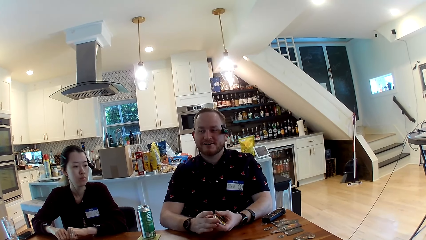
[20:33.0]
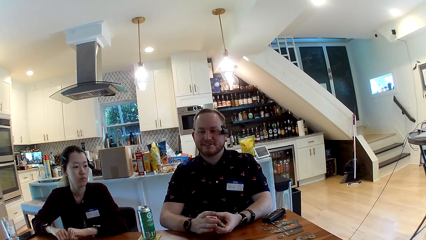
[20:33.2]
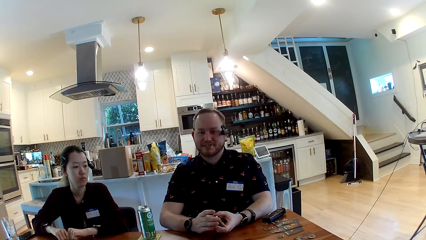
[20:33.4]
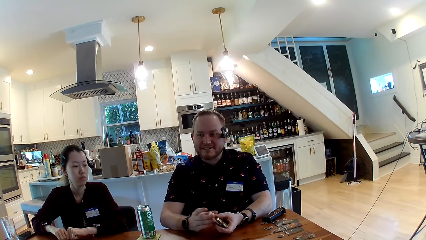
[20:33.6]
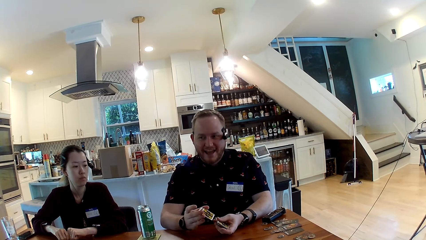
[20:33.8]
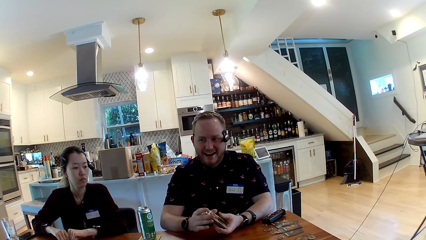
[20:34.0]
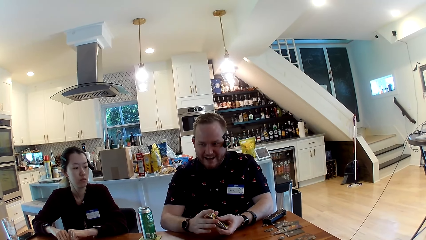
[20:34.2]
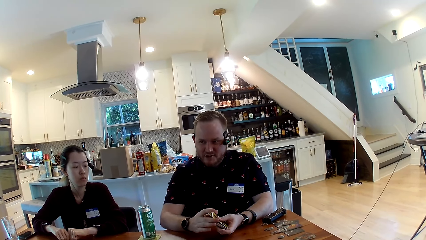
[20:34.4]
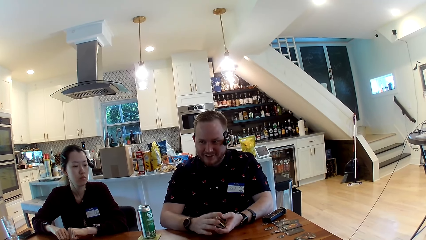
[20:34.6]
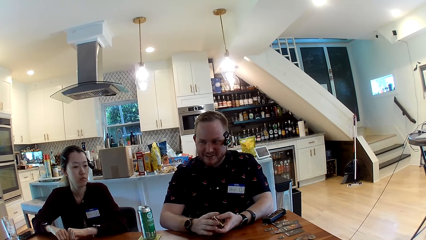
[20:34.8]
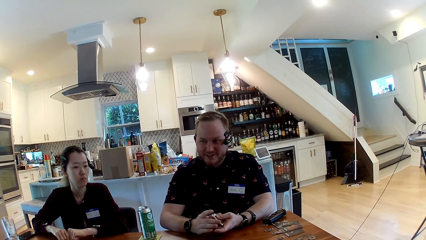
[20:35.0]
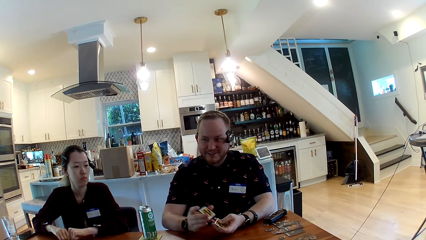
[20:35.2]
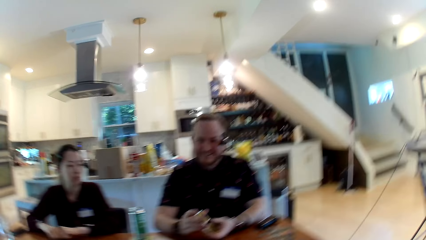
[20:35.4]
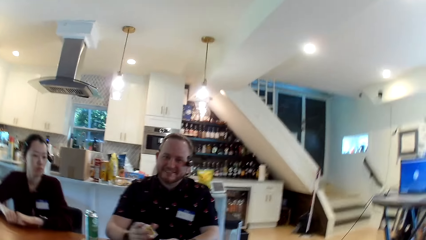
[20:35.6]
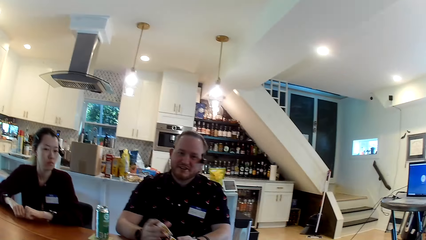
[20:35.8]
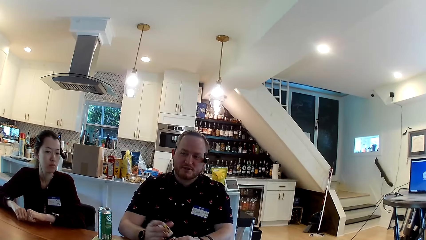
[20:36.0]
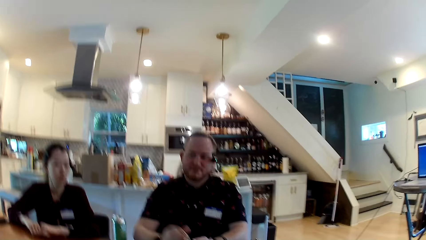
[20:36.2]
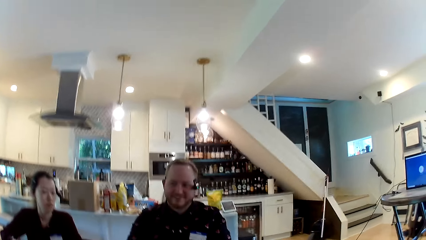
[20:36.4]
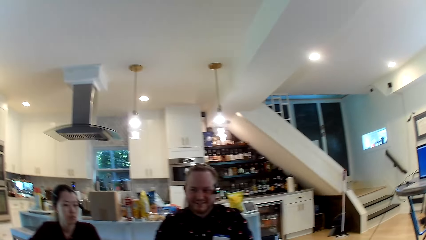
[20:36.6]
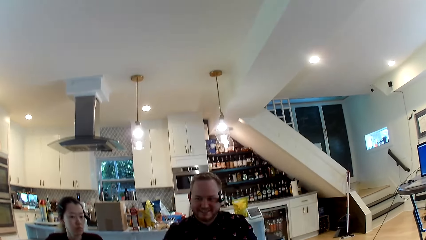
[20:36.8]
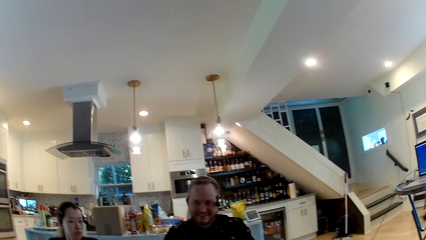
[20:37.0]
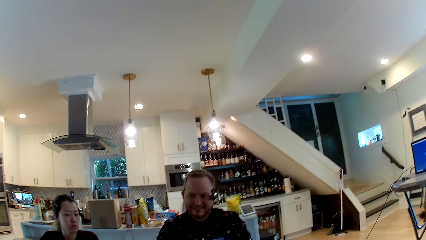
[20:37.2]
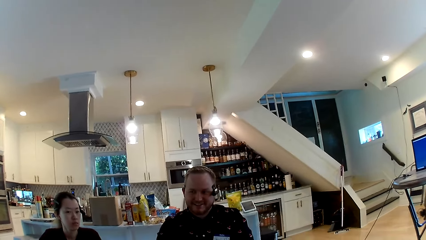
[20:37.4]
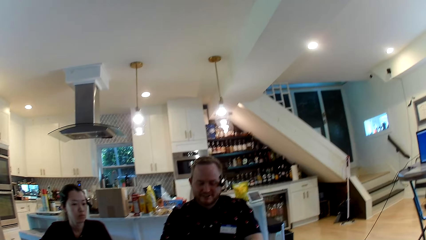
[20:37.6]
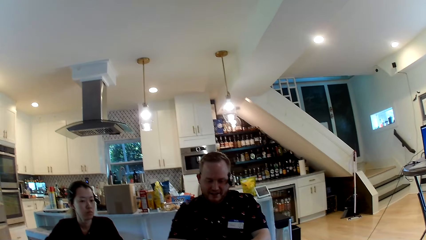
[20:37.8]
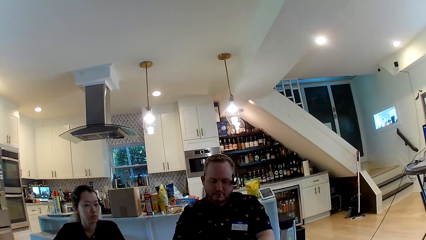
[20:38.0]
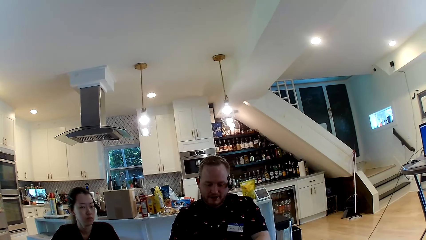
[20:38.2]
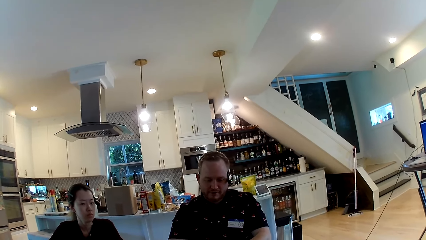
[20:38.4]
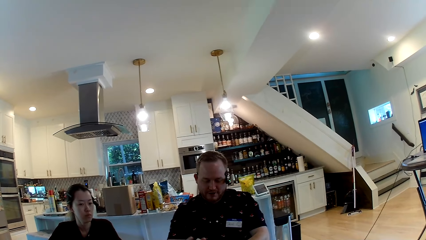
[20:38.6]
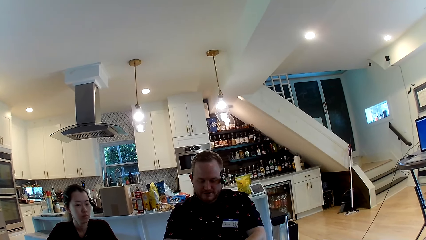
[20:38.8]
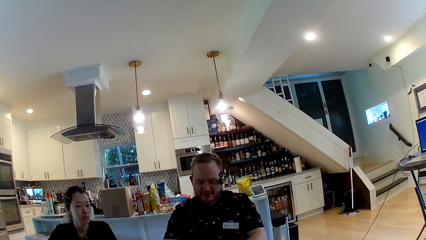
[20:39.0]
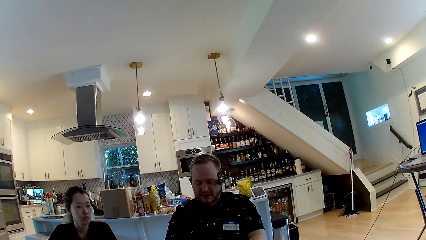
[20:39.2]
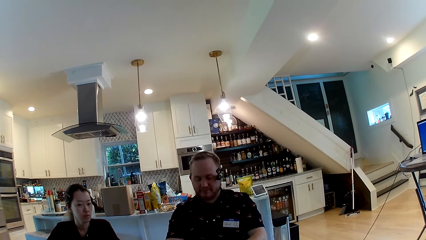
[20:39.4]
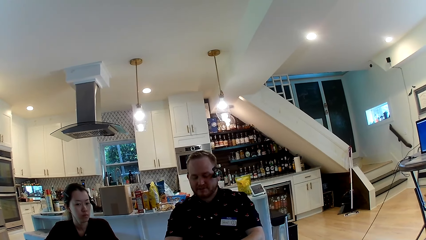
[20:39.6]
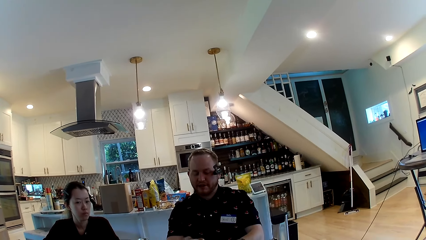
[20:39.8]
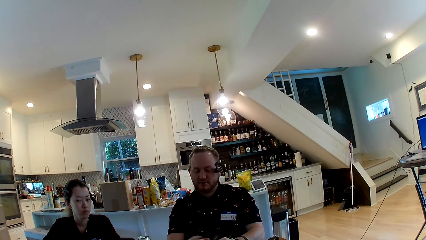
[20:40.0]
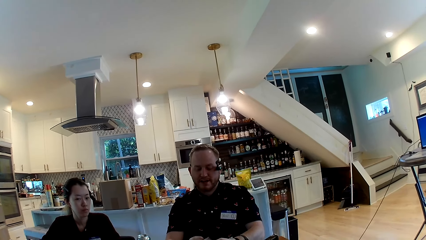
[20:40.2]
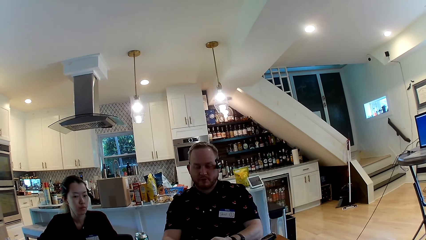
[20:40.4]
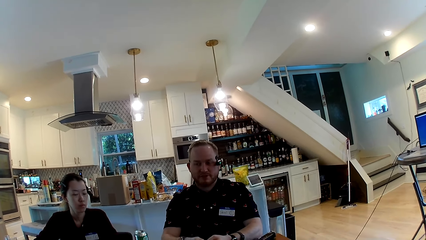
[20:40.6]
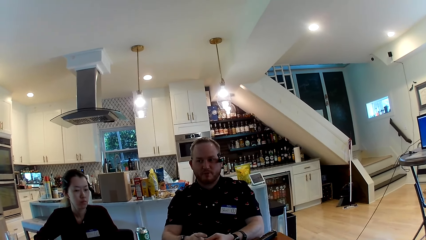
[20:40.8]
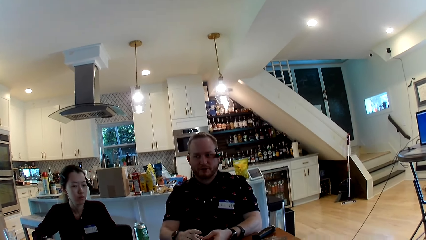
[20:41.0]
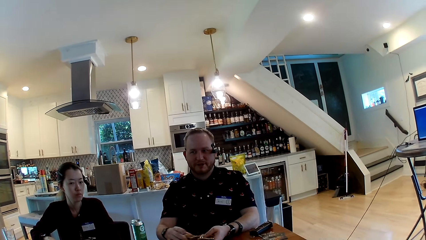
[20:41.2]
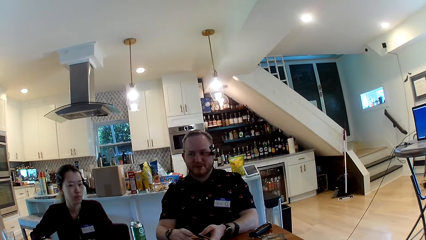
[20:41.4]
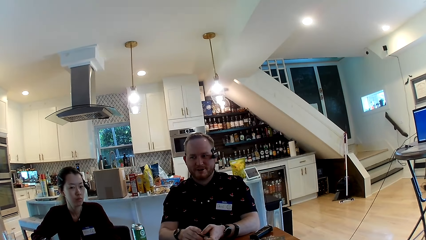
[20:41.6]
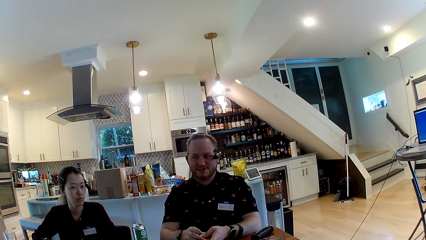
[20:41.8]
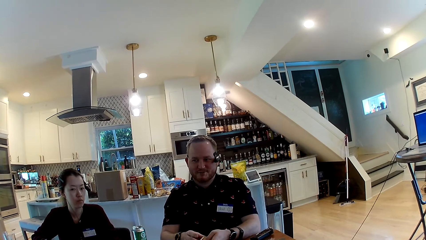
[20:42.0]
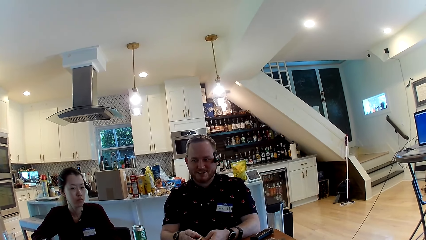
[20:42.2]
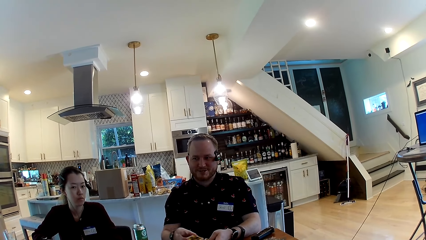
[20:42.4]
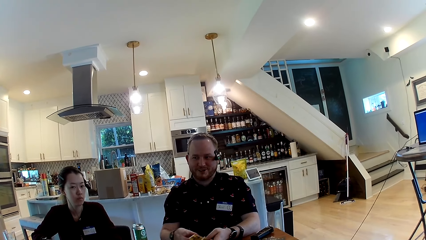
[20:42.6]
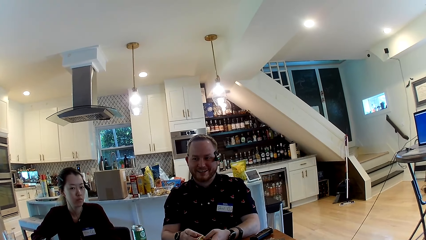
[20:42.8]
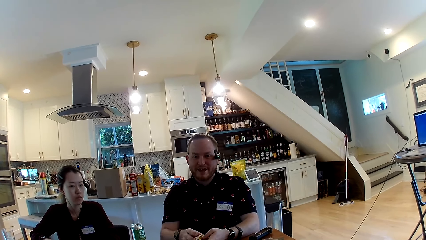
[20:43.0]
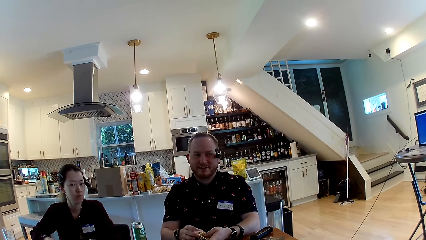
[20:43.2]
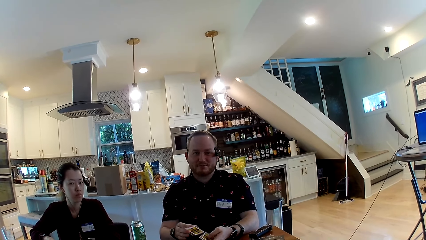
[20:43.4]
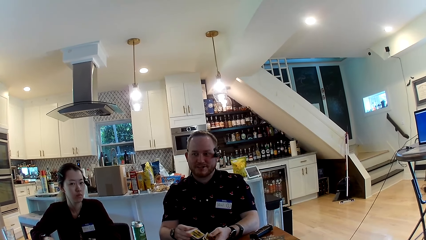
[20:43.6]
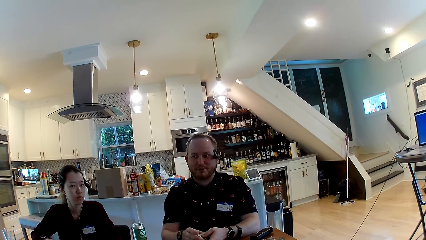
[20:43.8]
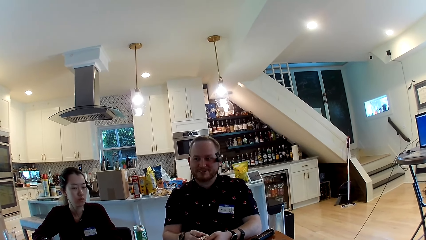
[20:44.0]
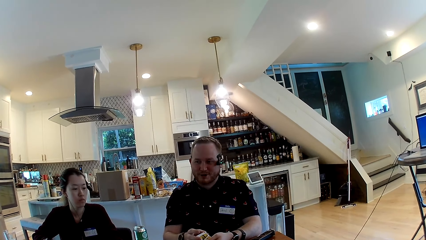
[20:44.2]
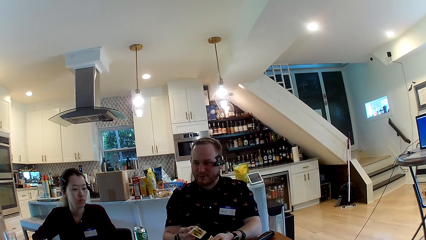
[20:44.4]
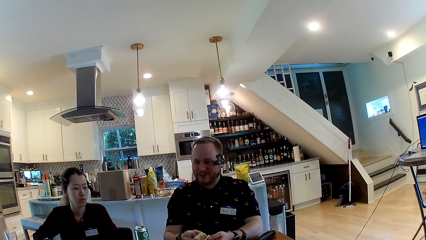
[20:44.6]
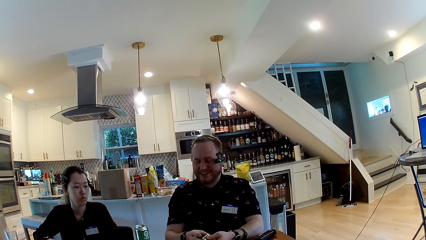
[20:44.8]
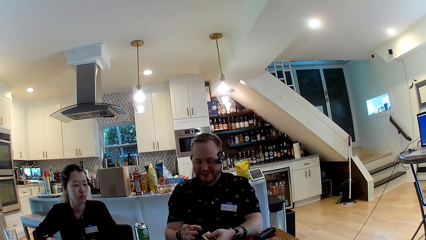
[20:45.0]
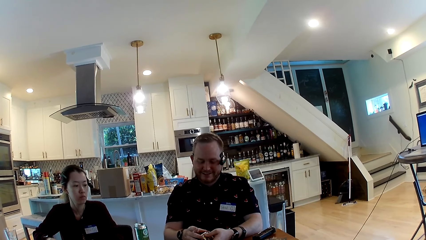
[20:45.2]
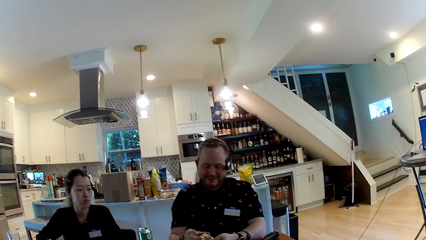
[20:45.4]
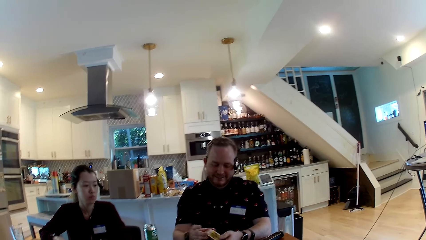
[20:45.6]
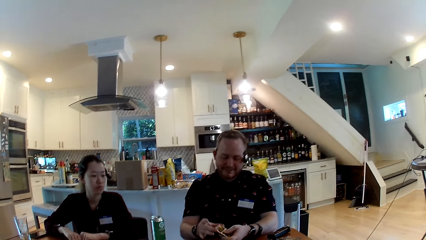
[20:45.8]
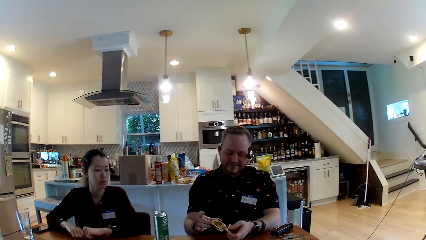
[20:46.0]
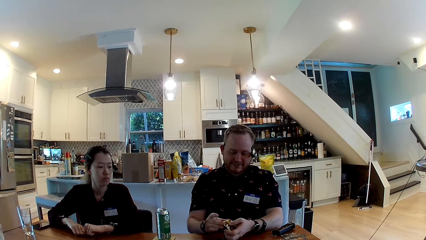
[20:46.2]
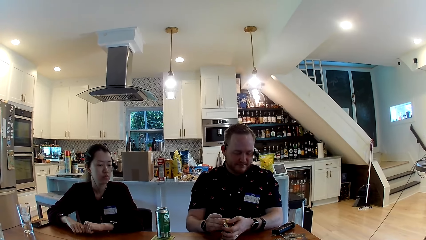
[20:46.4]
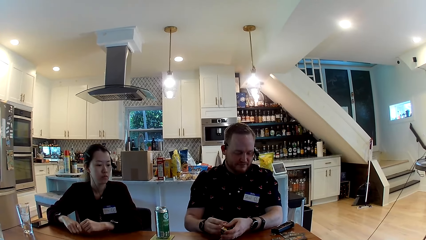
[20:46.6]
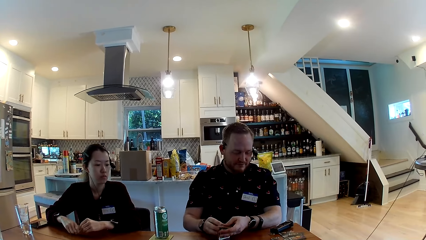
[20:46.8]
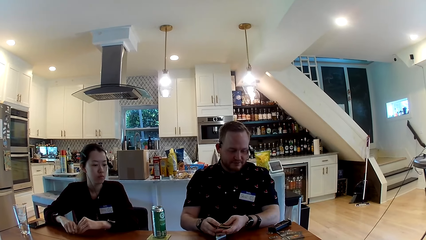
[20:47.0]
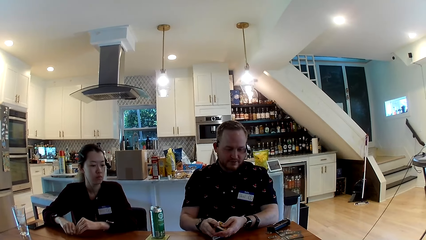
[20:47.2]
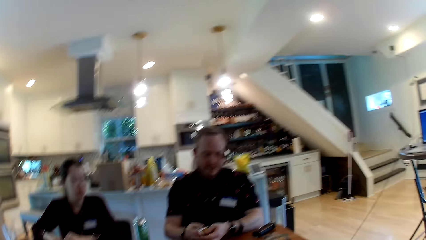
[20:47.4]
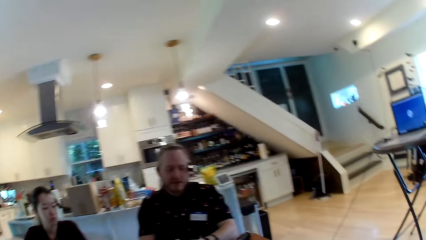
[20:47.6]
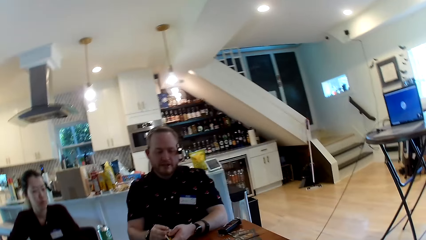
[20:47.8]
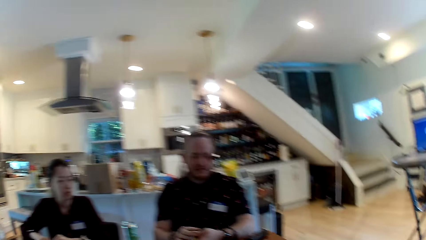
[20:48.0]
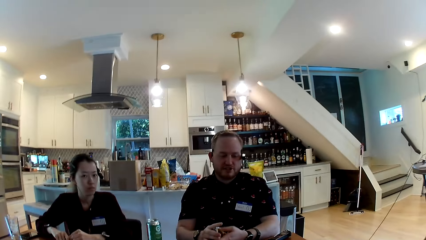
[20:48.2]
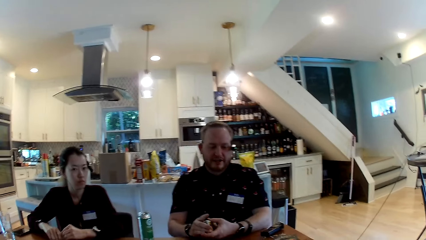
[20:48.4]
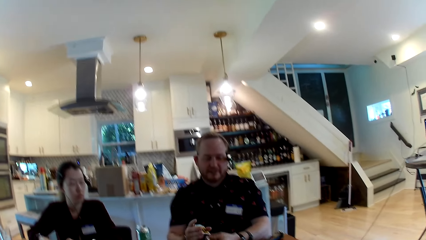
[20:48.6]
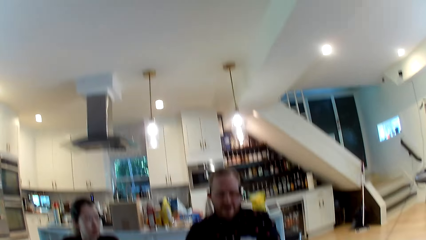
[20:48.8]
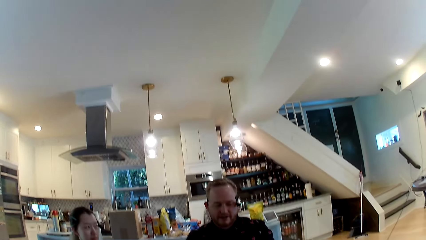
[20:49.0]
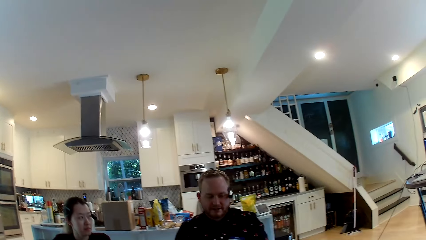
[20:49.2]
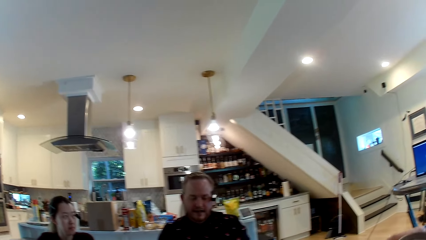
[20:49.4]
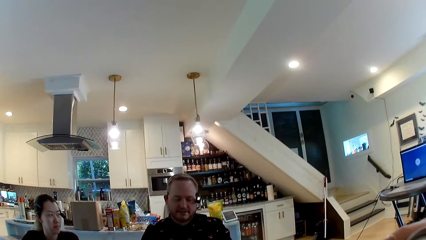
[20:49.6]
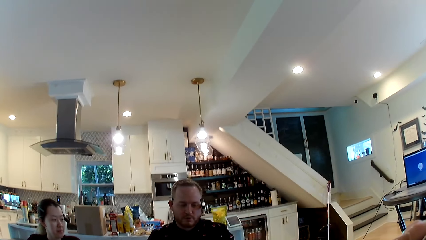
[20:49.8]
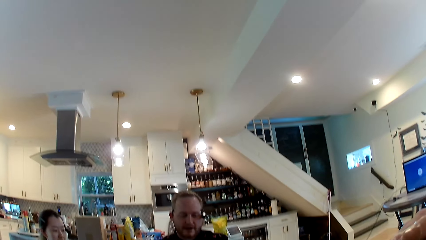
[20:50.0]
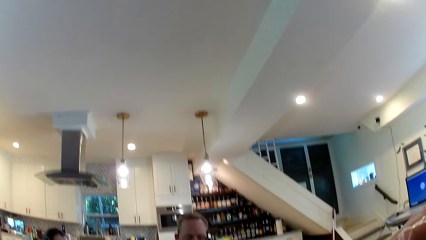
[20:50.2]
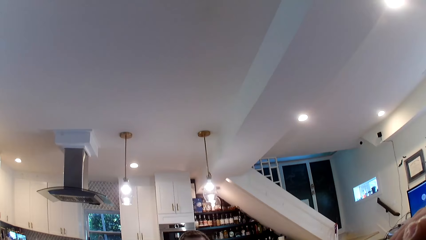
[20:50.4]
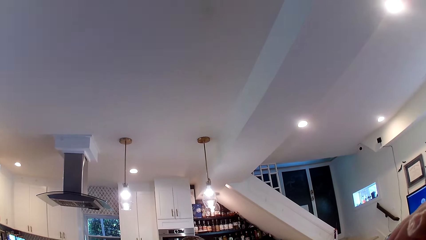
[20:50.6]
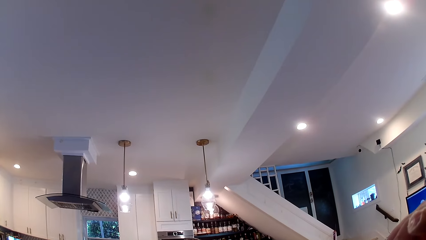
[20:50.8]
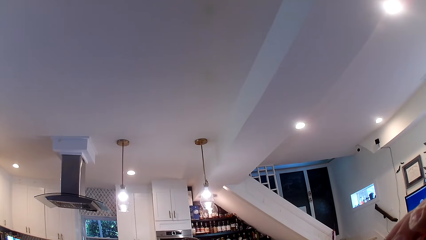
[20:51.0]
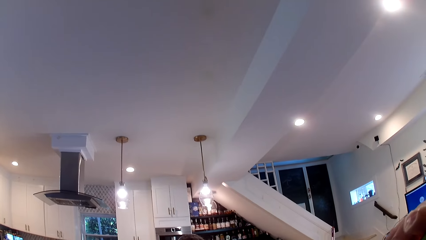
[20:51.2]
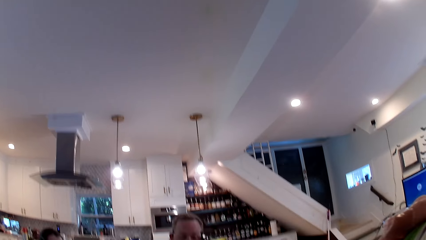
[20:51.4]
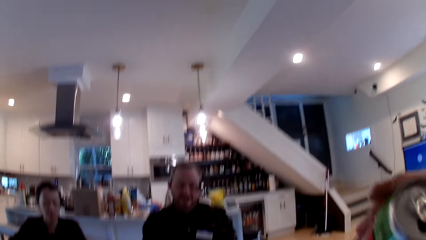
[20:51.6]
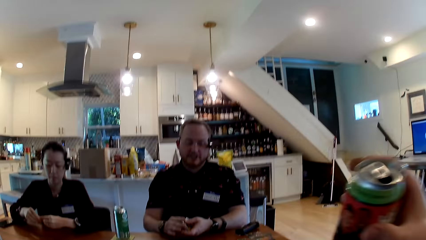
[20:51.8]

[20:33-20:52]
The camera wearer looks around the room. He drinks a canned drink in his right hand.
